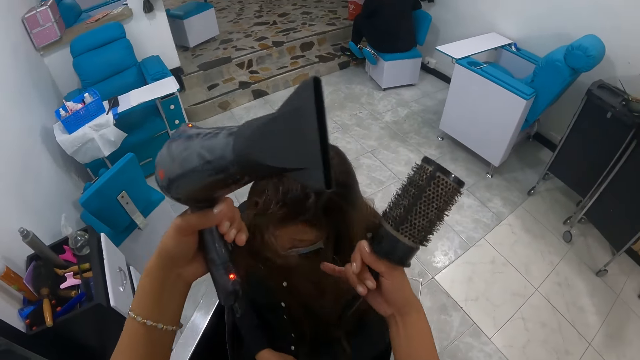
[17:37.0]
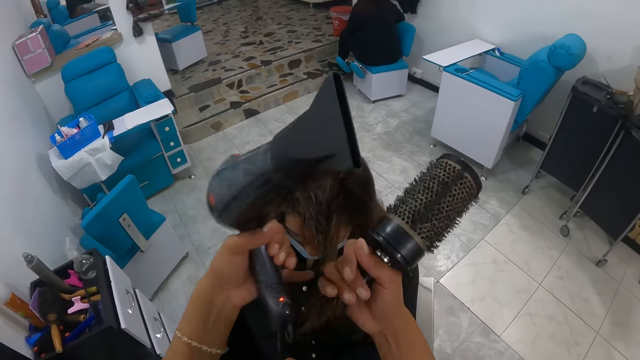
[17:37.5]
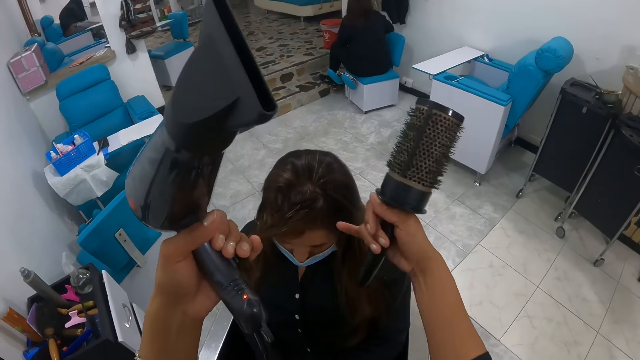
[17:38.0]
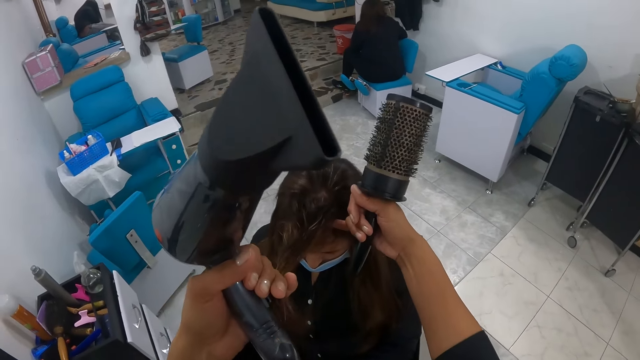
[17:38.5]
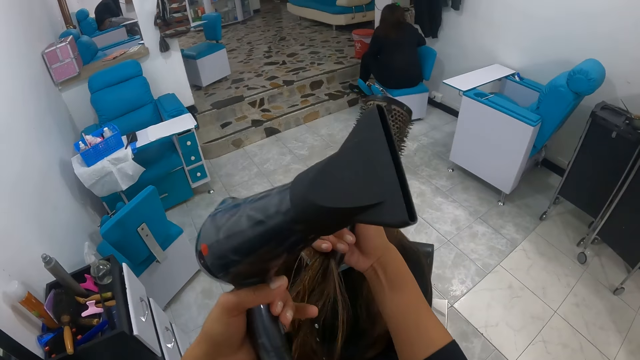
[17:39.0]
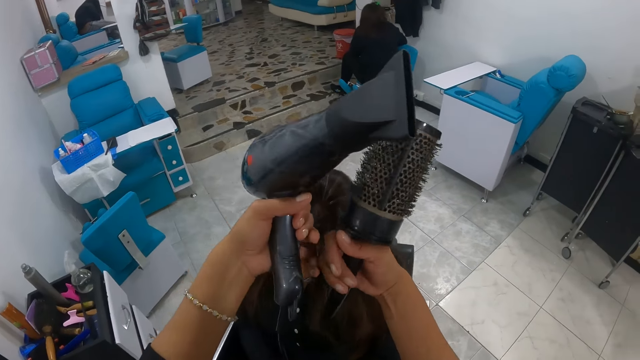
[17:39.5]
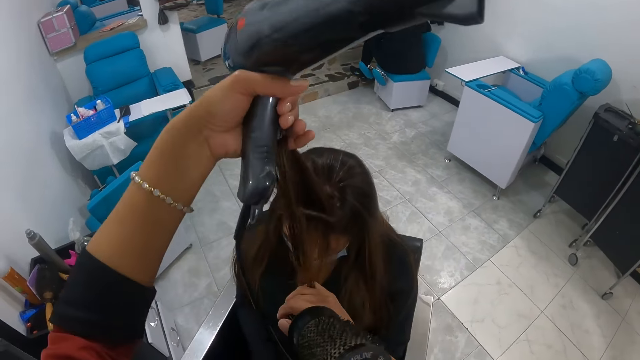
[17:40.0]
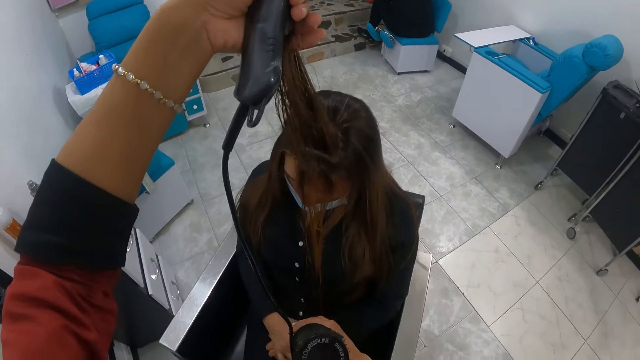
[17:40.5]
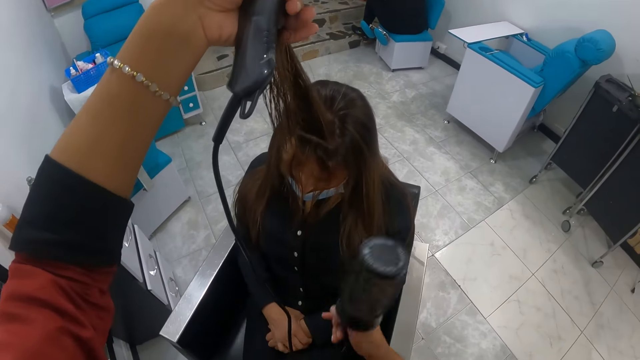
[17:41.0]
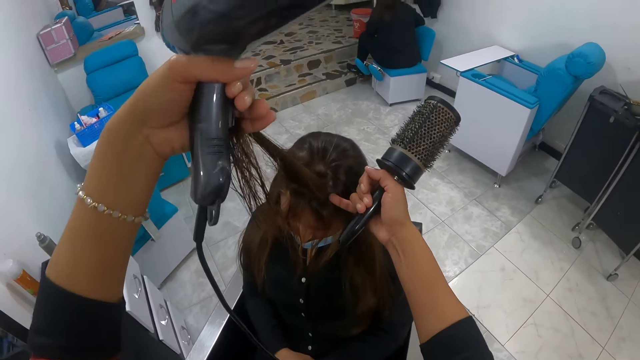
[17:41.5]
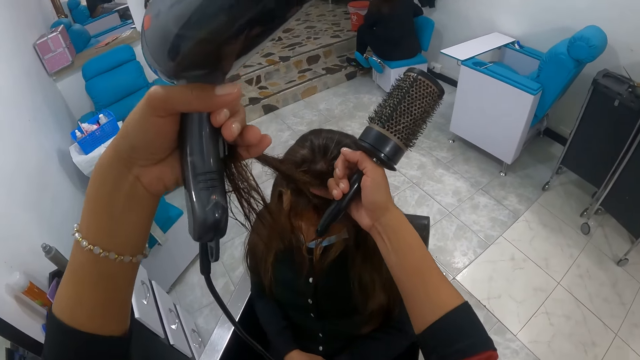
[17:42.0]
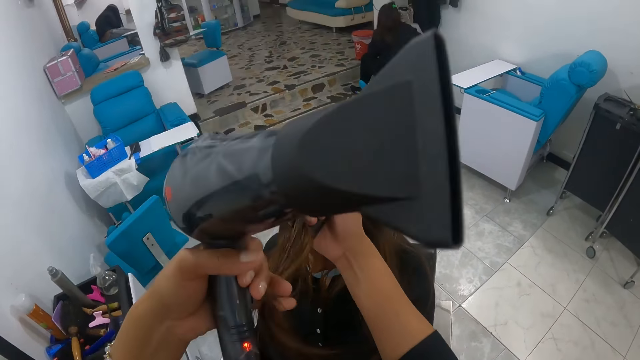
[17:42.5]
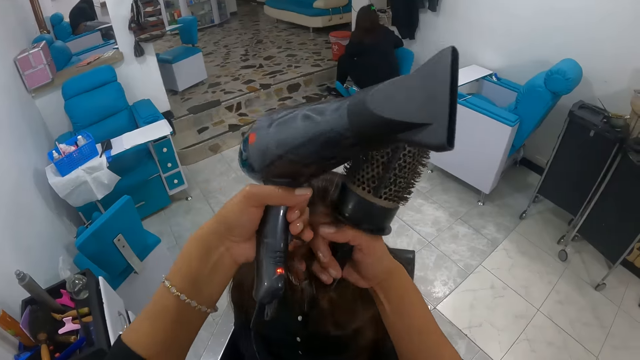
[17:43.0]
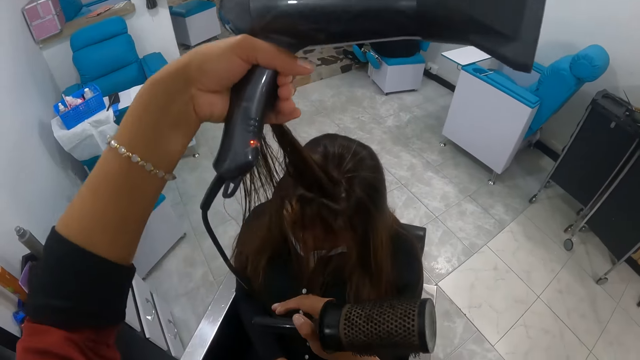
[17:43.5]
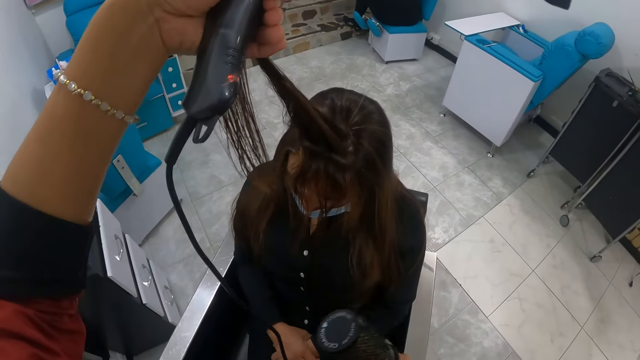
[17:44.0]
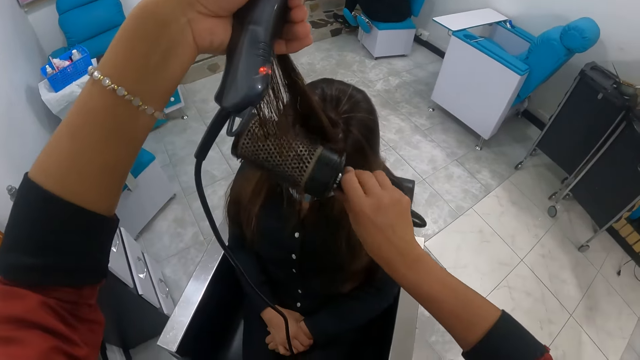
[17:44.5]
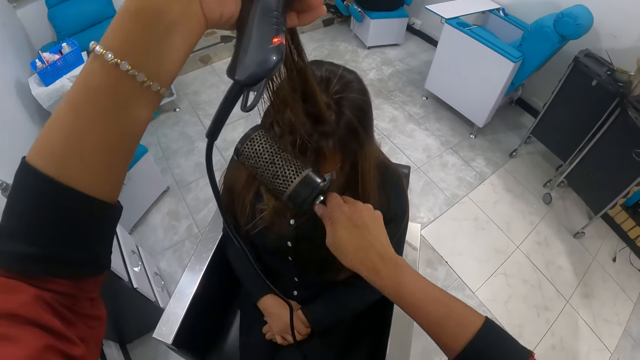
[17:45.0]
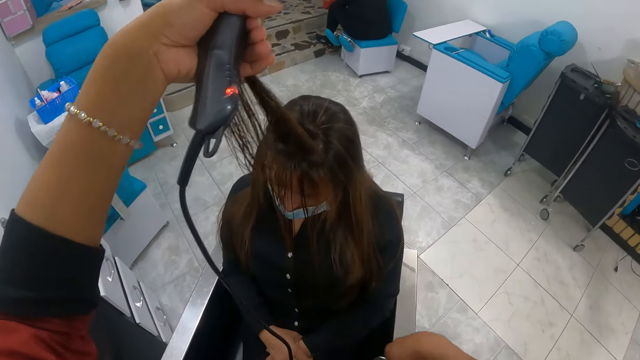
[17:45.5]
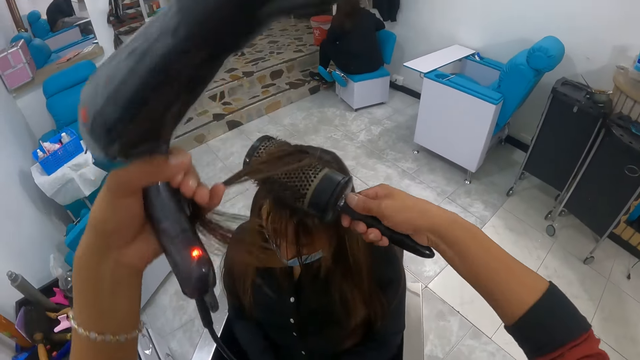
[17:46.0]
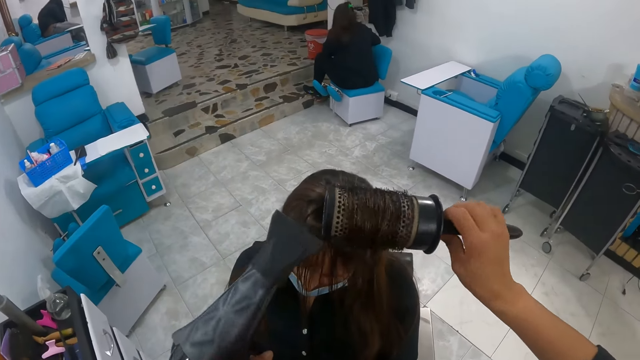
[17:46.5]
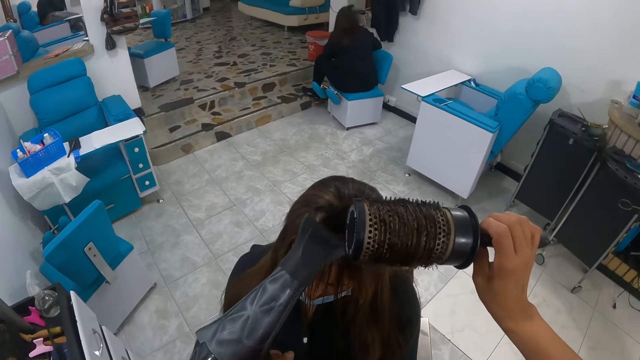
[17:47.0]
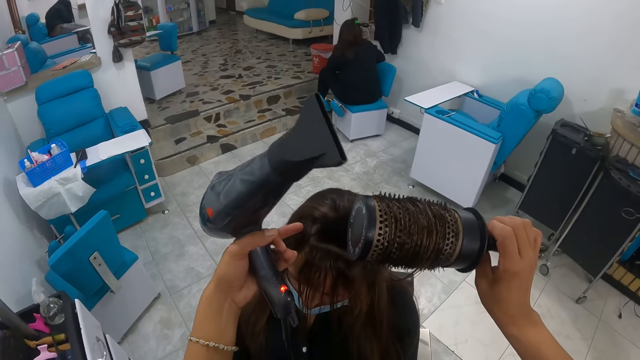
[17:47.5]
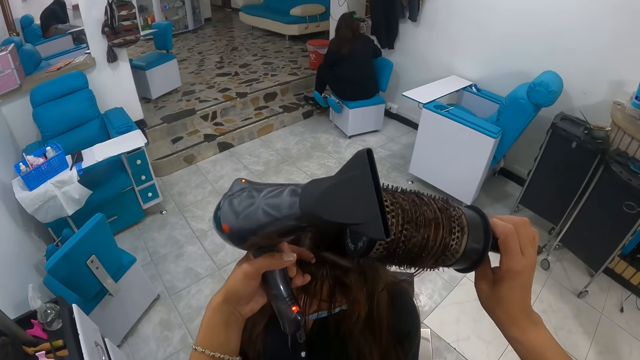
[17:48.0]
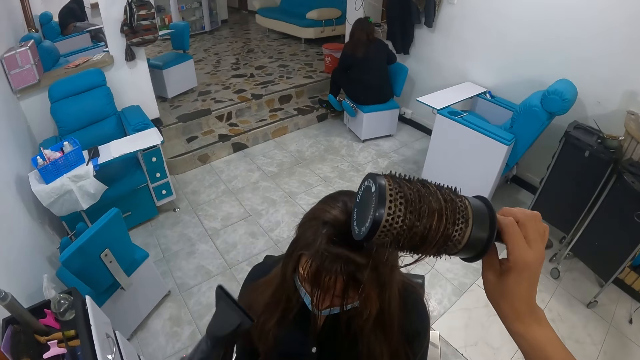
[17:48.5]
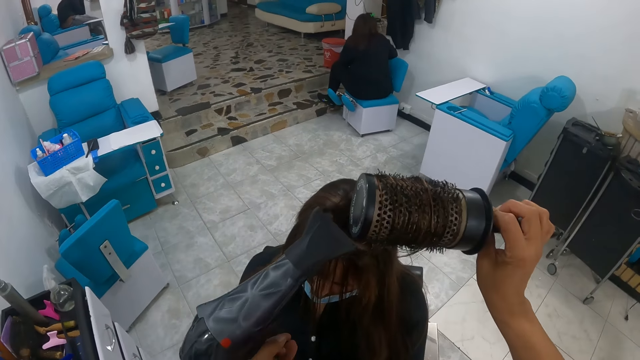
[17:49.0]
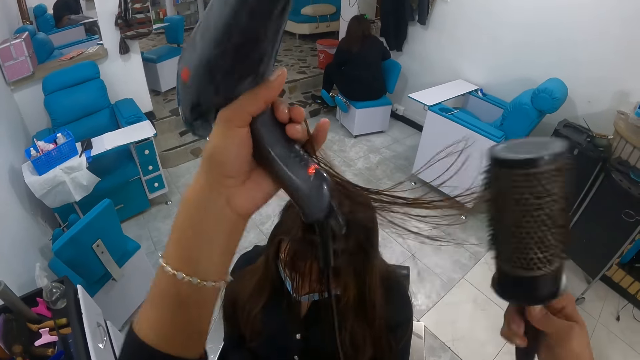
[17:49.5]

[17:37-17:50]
The camera wearer brushes the hair of the woman with the blowout brush in her right hand. She dries the hair of the woman with the hair dryer in her left hand.

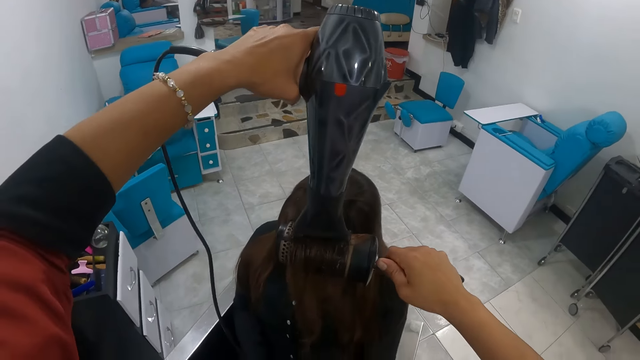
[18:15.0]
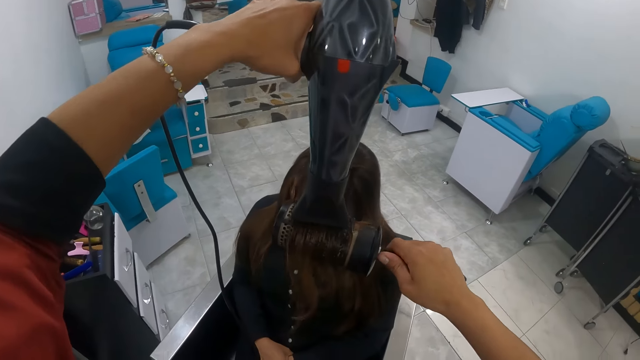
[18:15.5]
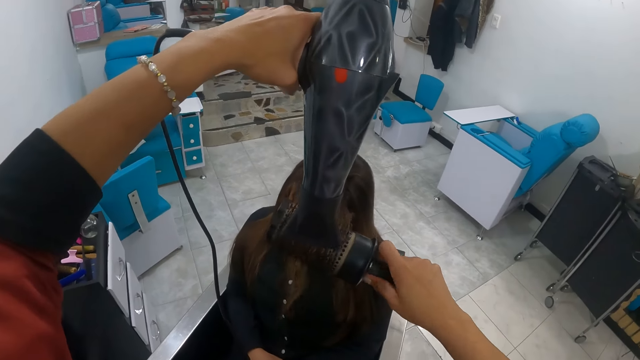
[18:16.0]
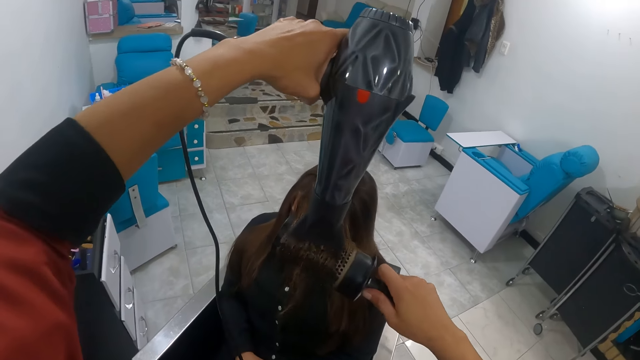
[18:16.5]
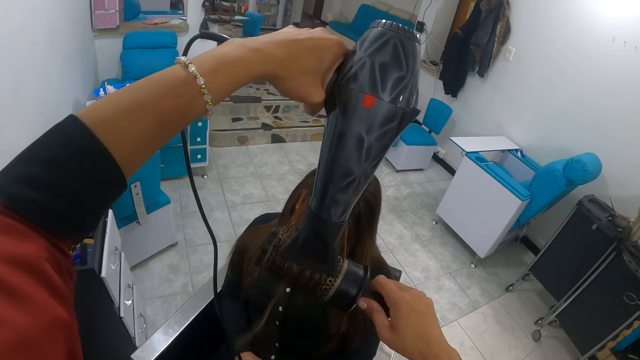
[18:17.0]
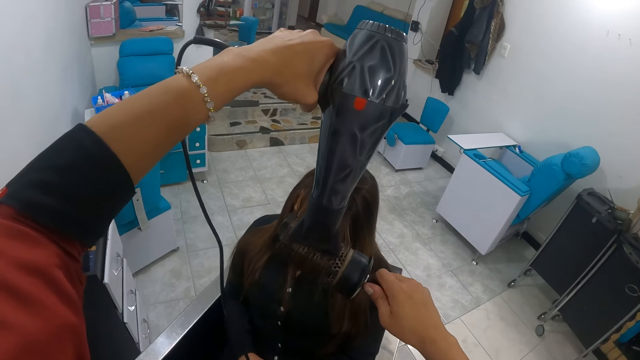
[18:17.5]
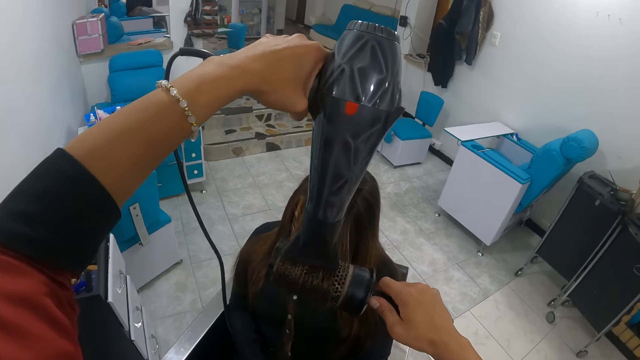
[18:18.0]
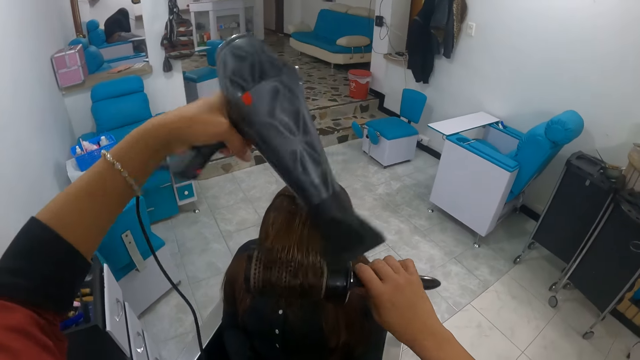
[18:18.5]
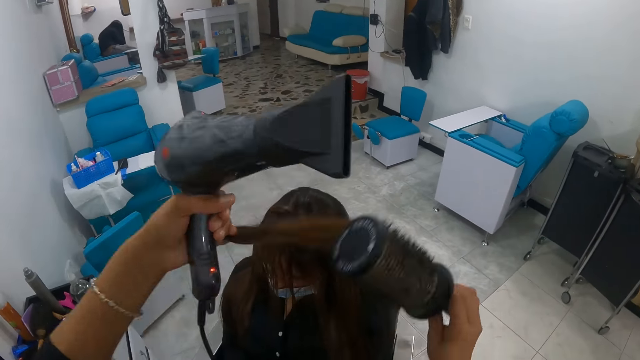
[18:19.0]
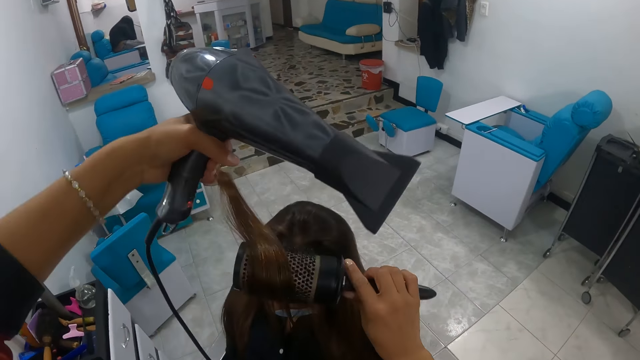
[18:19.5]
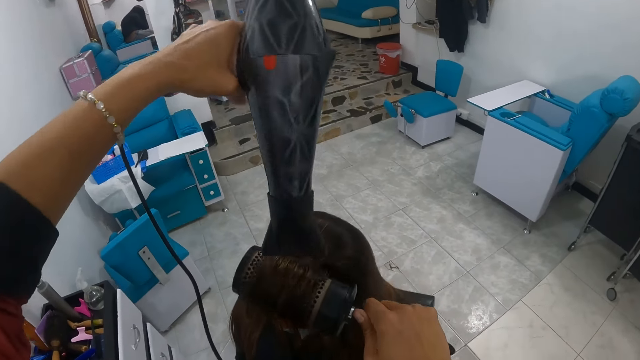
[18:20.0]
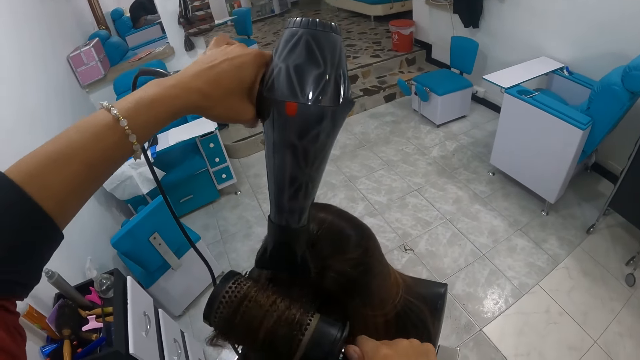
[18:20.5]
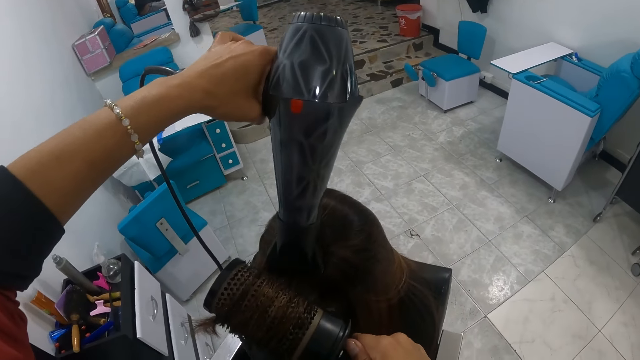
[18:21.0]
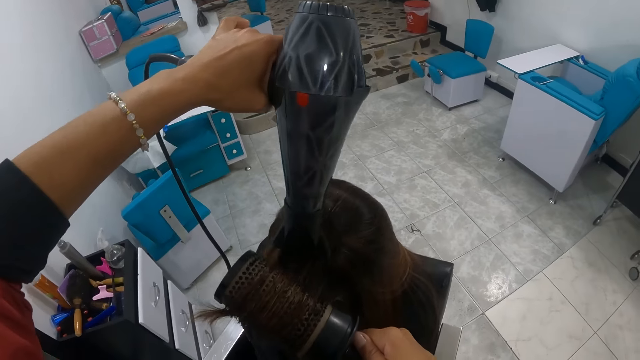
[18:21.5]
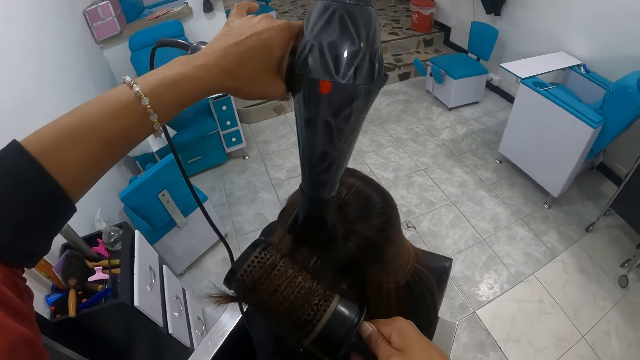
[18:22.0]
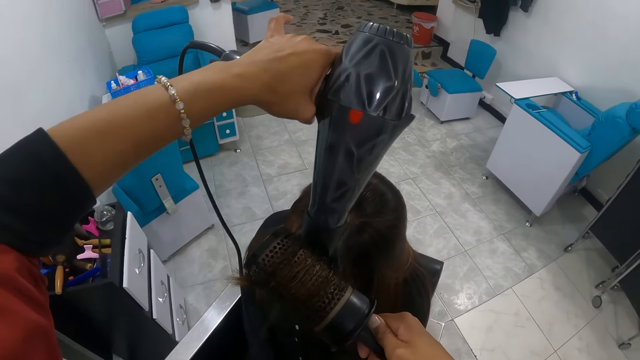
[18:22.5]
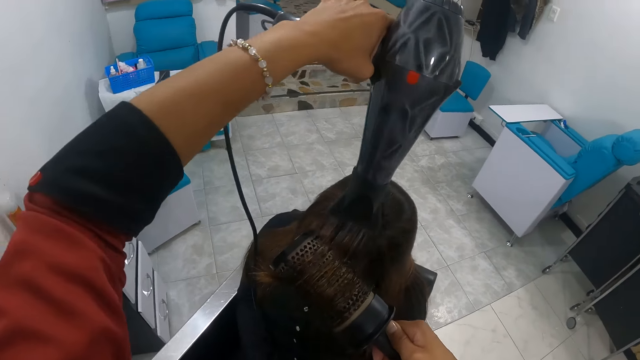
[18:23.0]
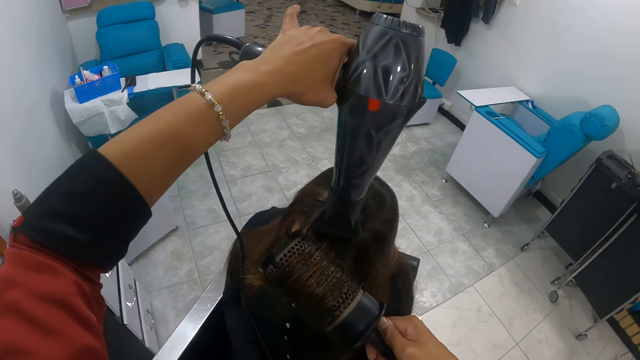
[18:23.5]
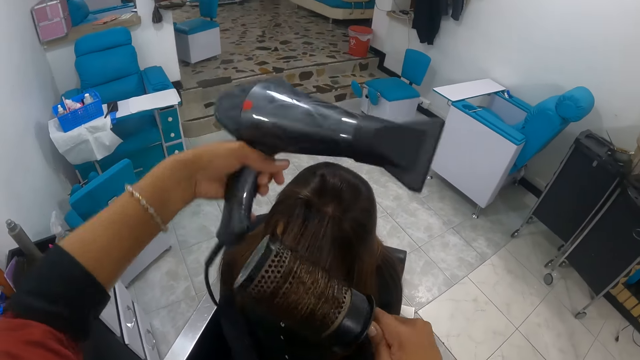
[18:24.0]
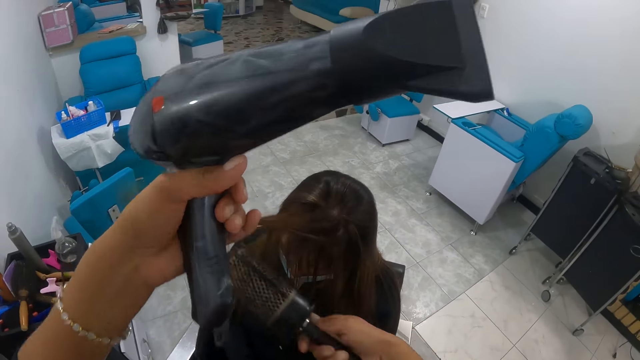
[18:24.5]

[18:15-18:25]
The camera wearer rolls the hair of the woman with the blow out brush in her right hand. She holds the woman's hair with her left hand. She rolls the hair of the woman with the blow out brush in her right hand. She dries the hair of the woman with the hand dryer in her left hand. She holds the woman's hair with her left hand.
